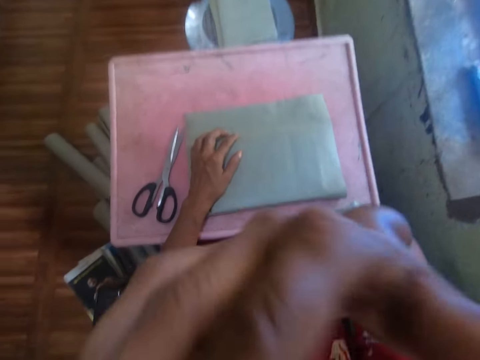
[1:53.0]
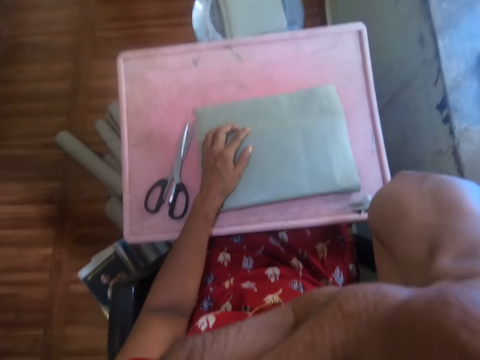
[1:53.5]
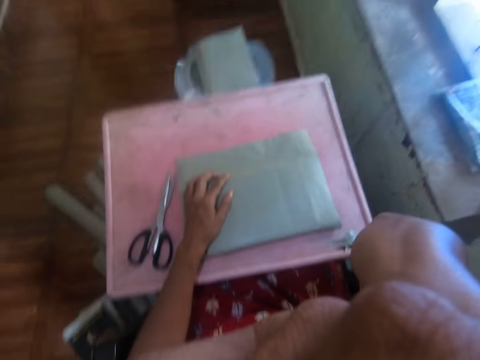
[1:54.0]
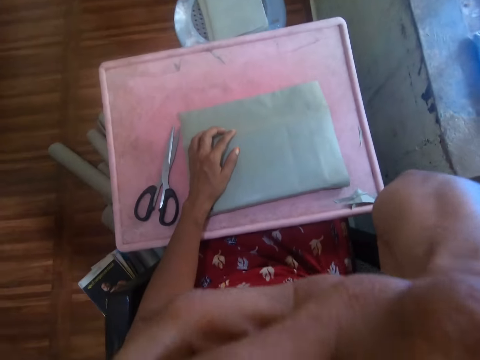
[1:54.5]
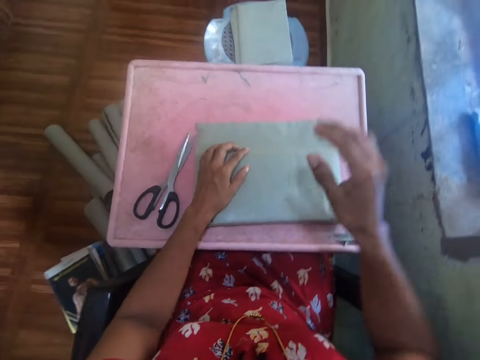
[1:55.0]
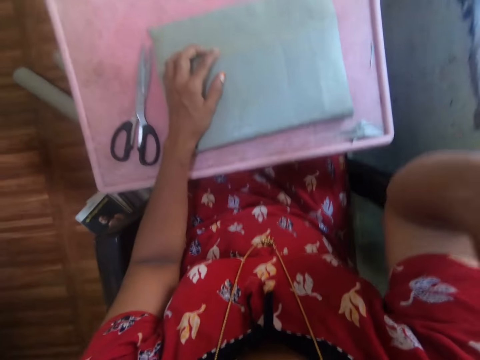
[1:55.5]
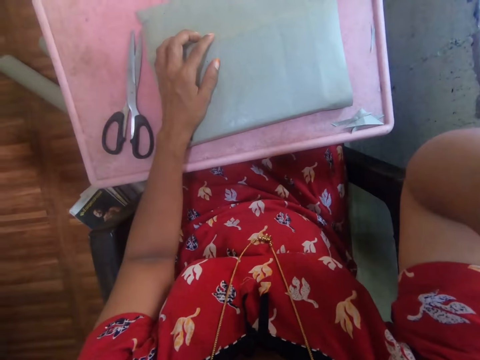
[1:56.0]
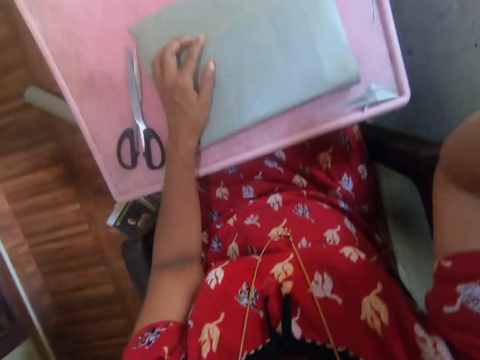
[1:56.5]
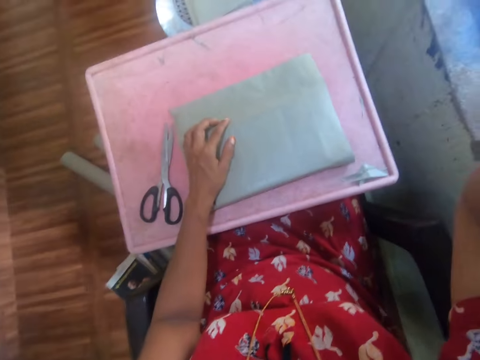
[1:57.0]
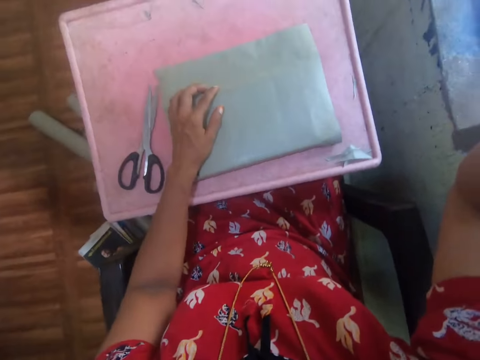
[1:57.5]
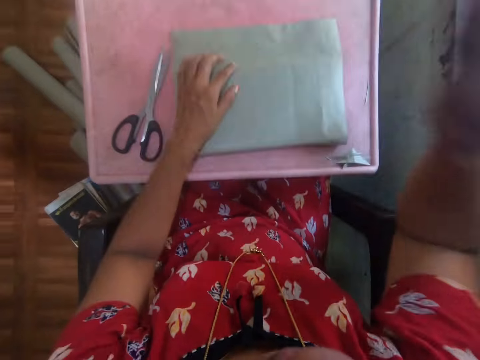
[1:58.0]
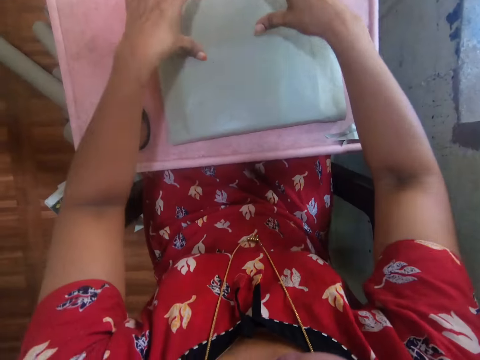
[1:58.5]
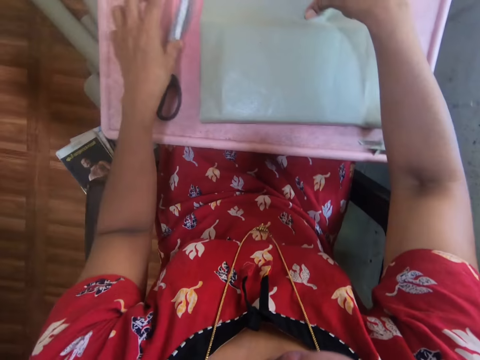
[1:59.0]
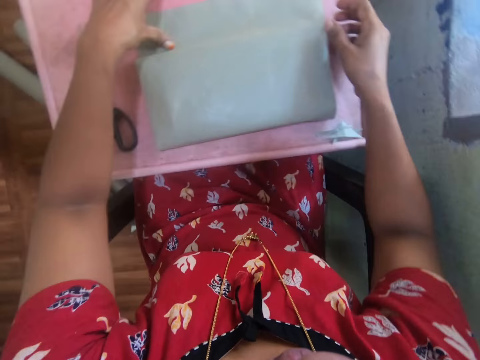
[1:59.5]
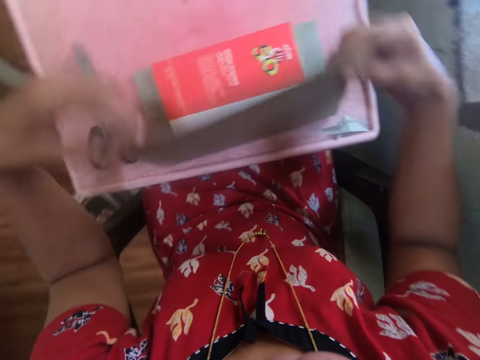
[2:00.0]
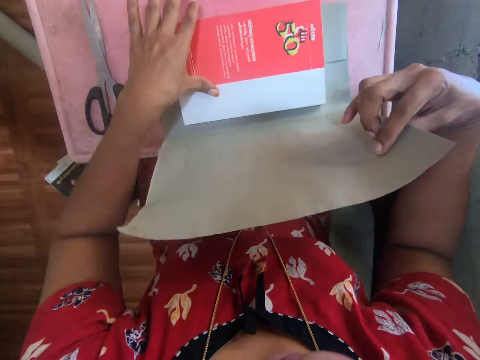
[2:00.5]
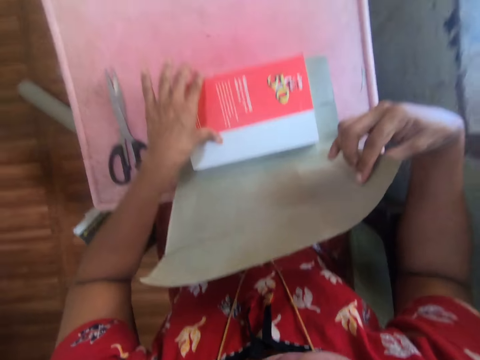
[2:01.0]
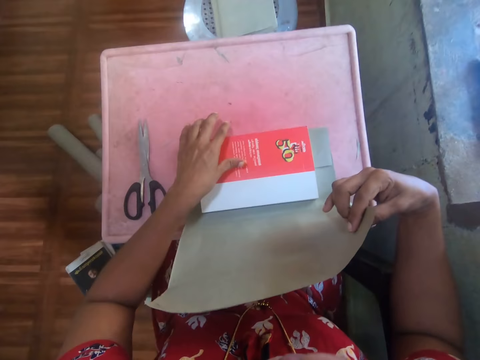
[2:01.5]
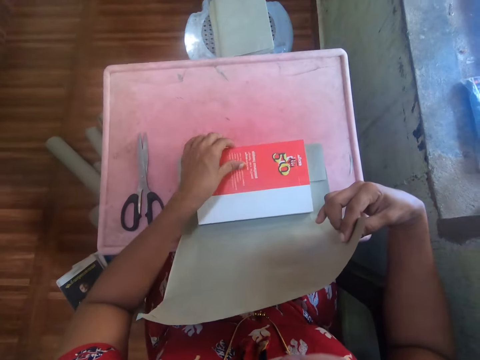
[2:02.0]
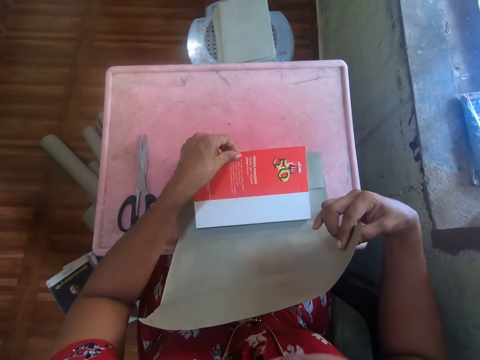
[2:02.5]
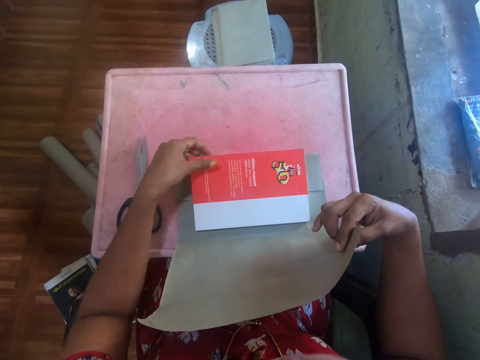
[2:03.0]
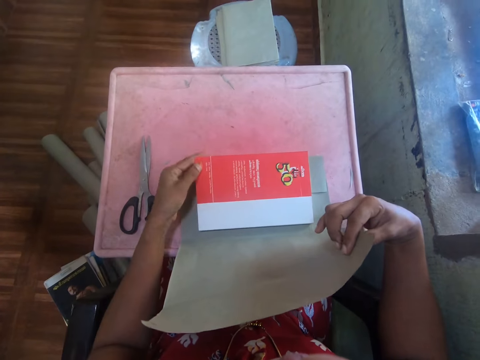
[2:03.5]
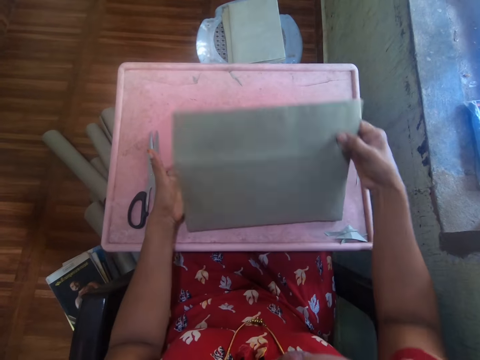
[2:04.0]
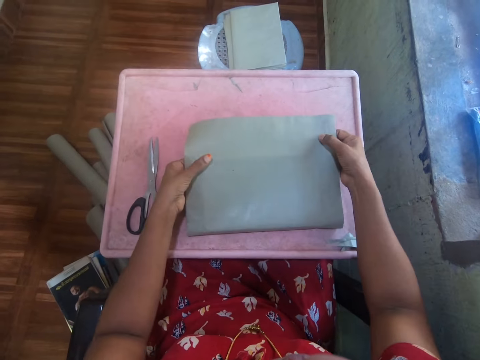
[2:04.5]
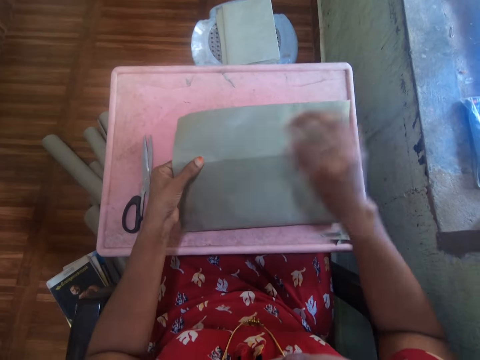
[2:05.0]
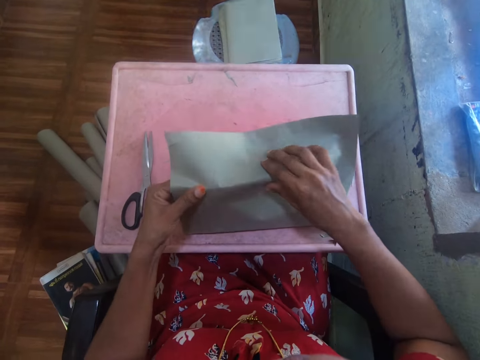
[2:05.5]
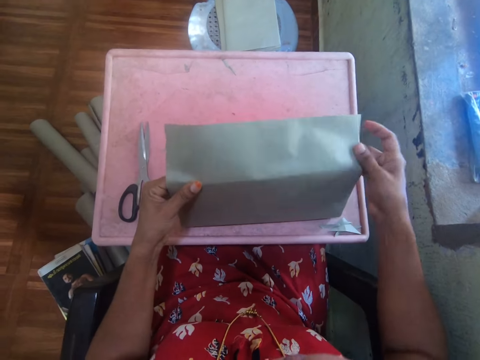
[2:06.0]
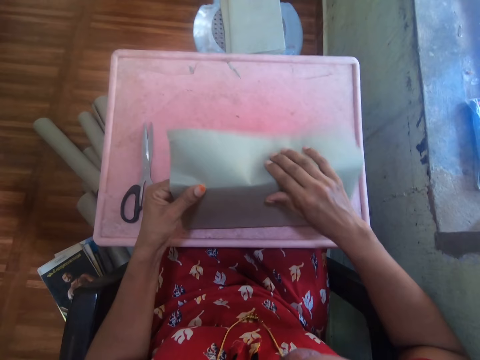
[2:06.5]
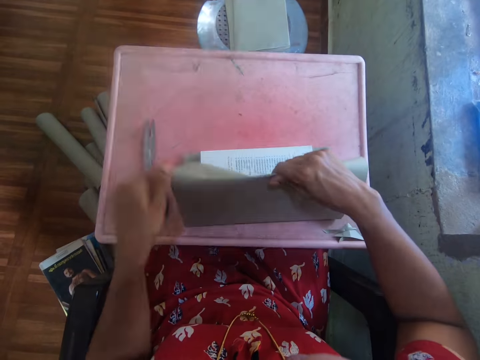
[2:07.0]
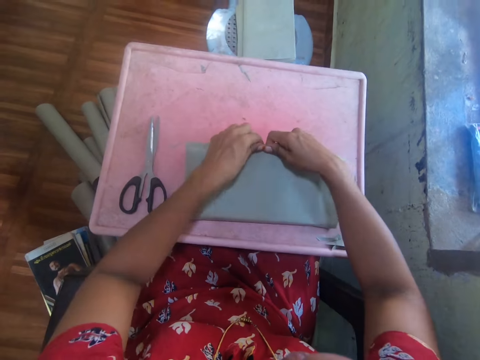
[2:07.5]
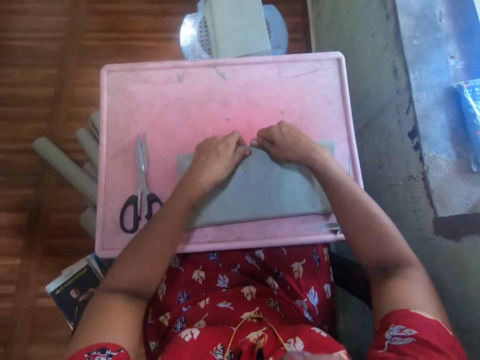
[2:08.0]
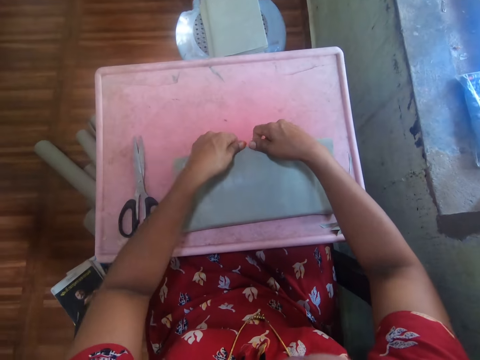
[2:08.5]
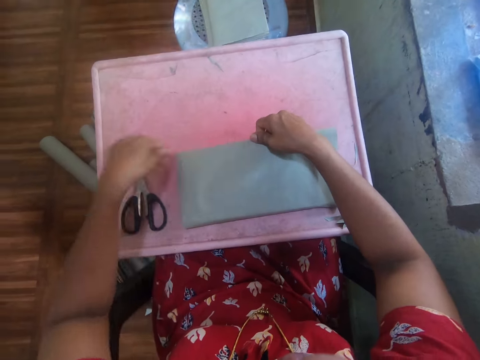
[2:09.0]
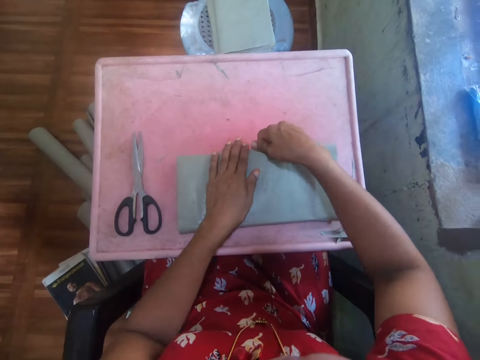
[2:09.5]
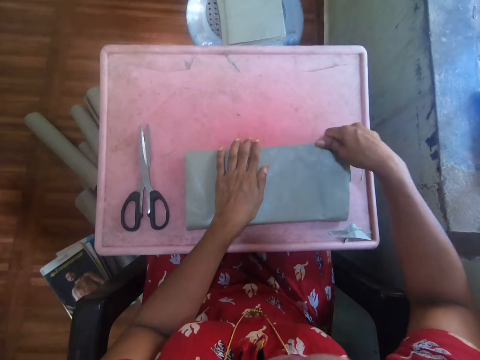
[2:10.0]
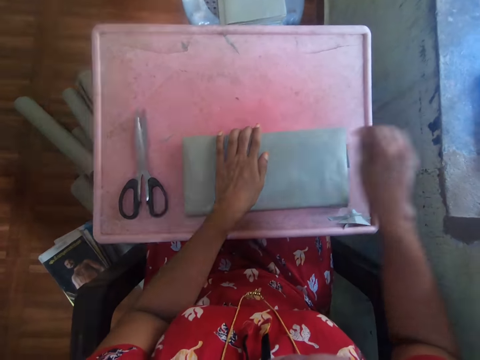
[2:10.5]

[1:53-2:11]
The camera wearer holds a book. They turn a Manilla paper. They pull the Manilla with the right hand. They hold the book. They touch the book cover with the left hand. They turn the Manilla paper. They put the Manilla on the book. They cover the book with the Manilla paper with both hands.

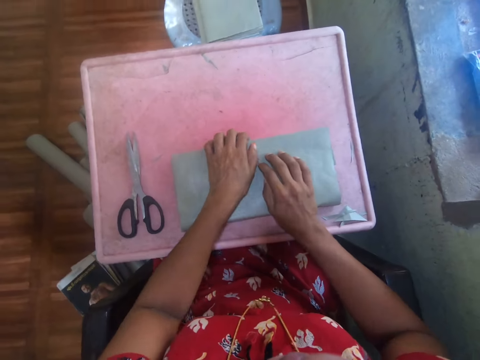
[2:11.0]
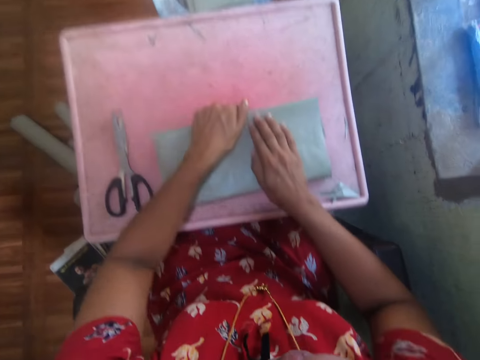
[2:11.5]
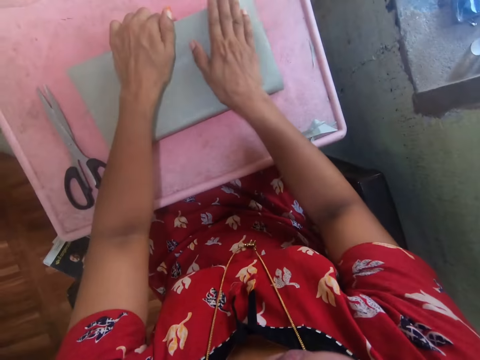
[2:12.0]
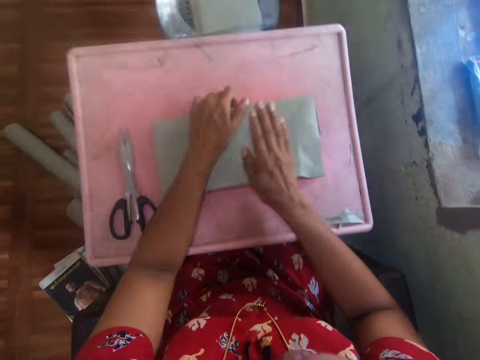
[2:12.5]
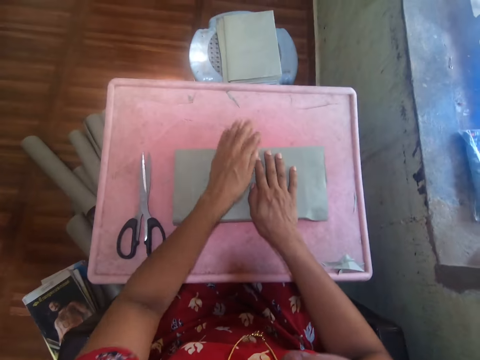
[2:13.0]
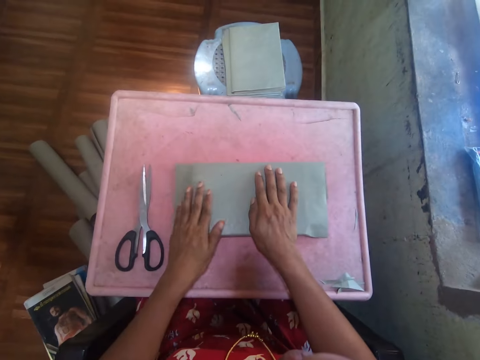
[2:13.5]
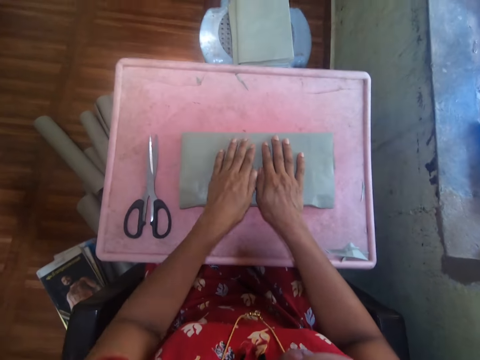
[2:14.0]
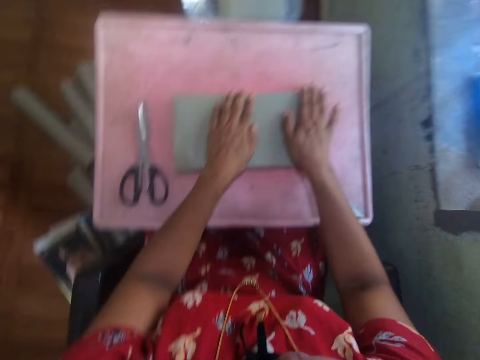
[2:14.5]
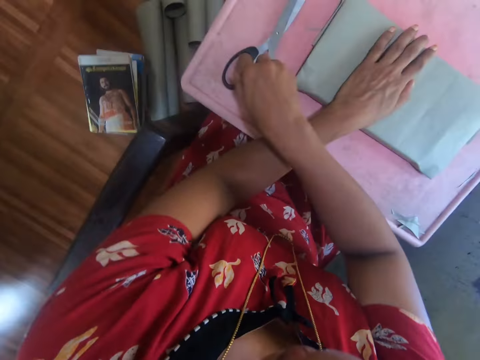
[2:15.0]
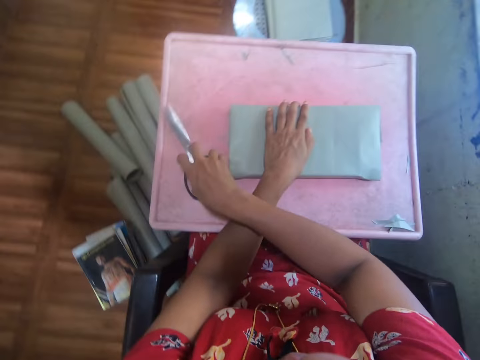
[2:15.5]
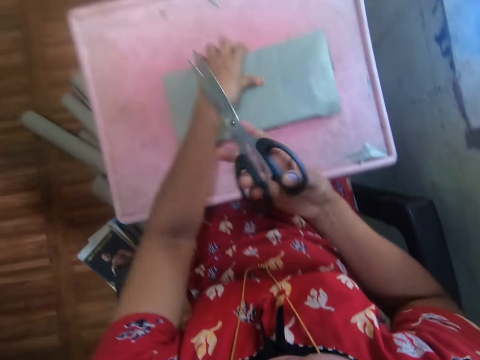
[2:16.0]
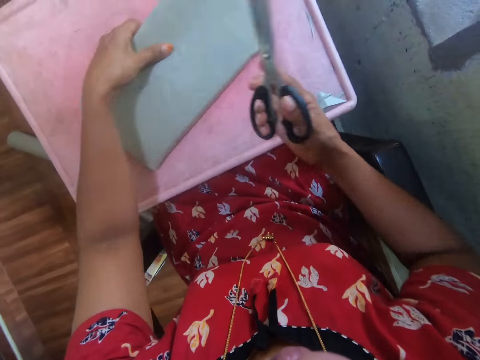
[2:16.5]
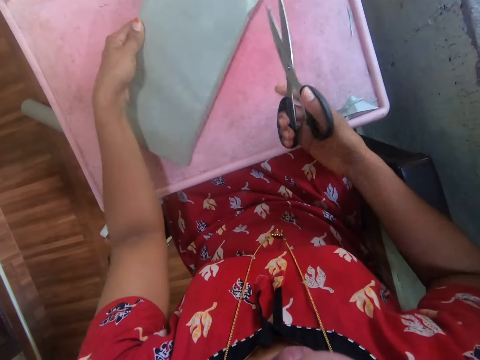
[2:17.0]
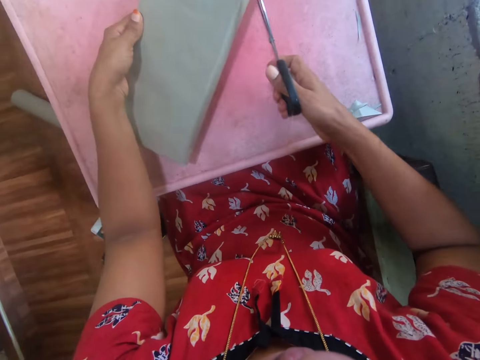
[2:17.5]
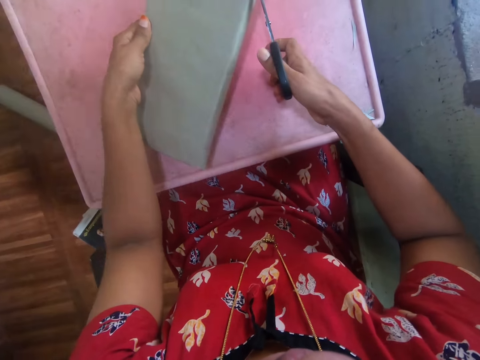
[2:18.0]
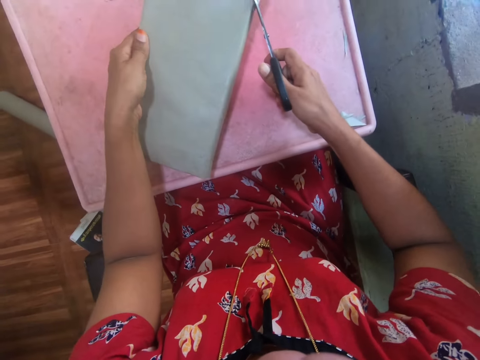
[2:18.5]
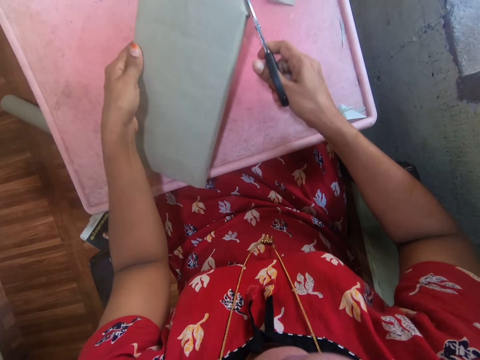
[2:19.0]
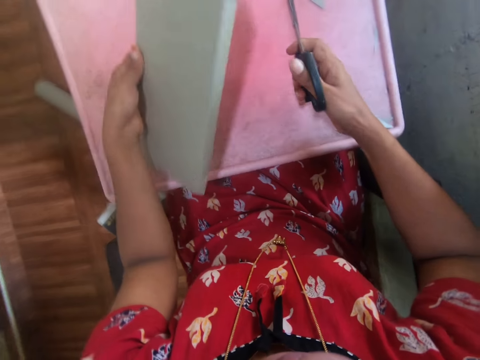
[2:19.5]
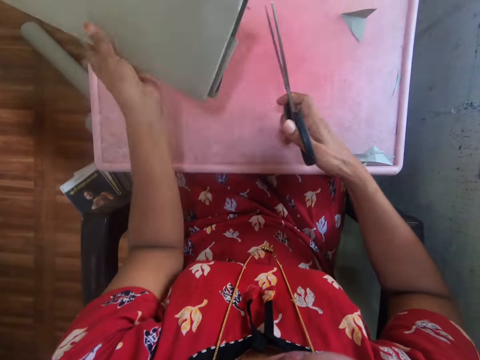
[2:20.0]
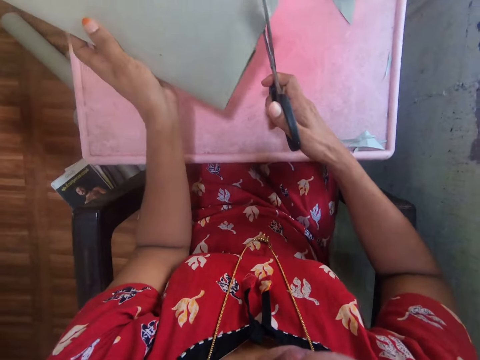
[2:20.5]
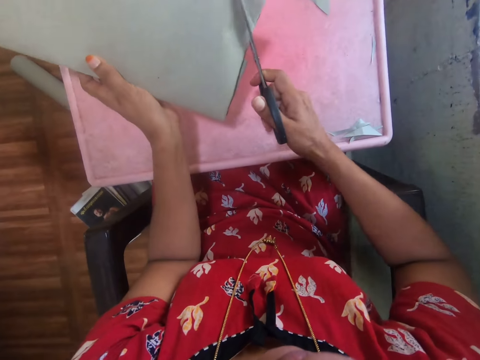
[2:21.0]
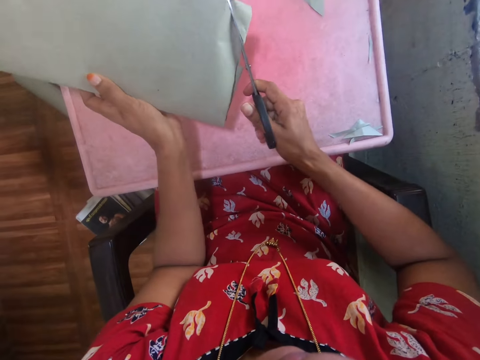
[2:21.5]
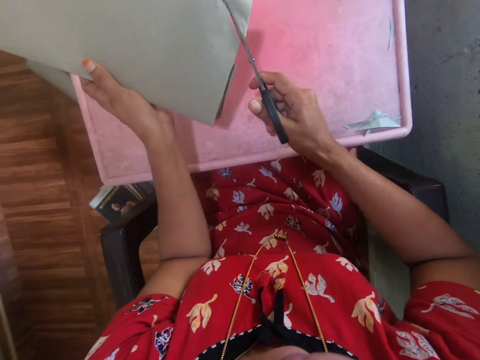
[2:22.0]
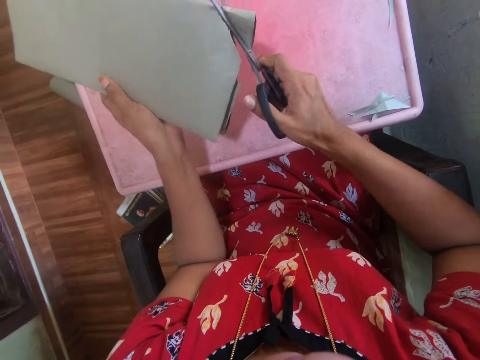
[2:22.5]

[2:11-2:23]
The camera wearer smoothens the Manilla with both hands. They pick up a pair of scissors on the table with the right hand. They move the book with the left hand. They cut the Manilla paper with the scissors. They turn the book. They cut the Manilla paper with the scissors.
